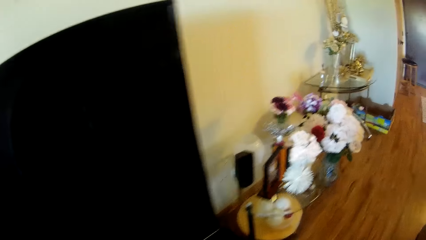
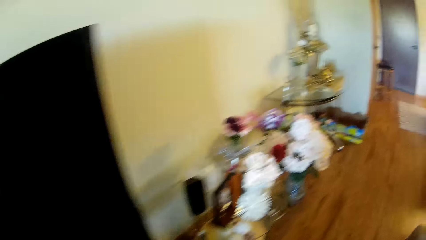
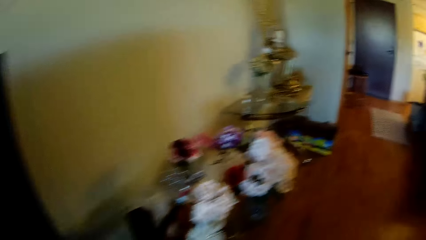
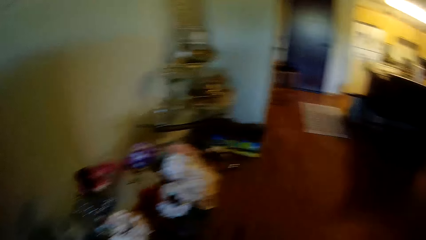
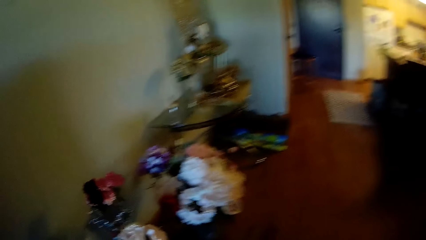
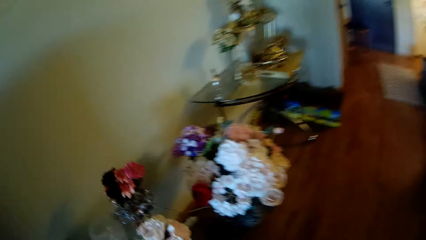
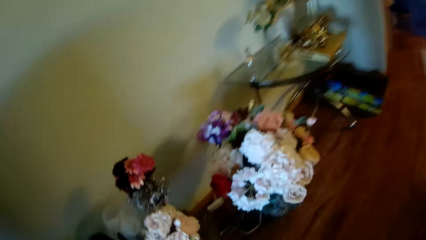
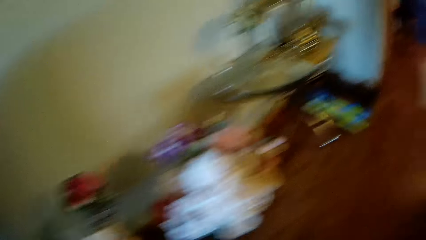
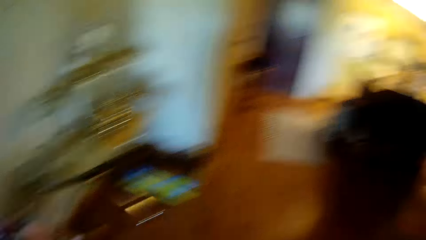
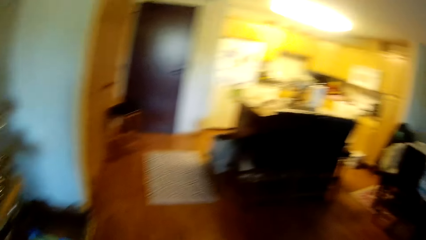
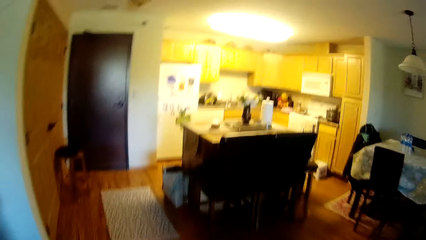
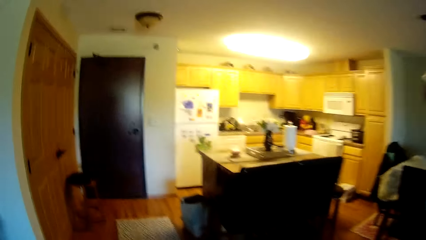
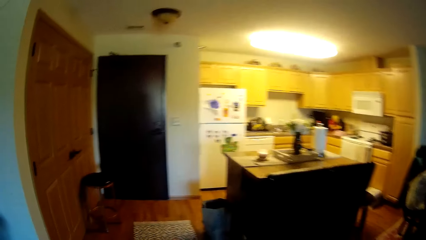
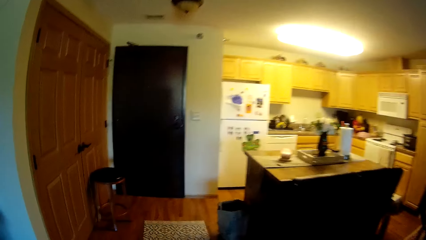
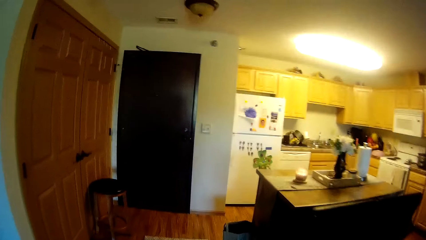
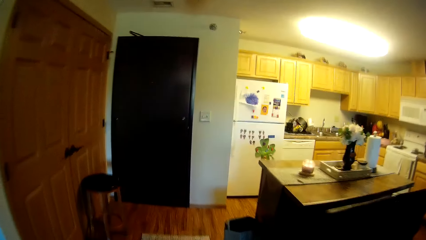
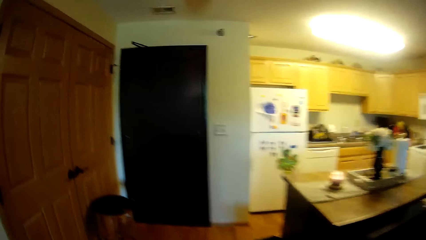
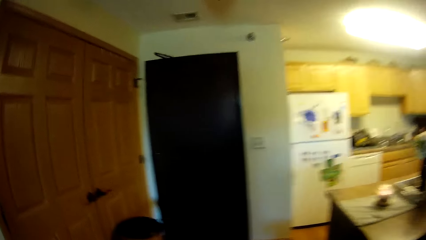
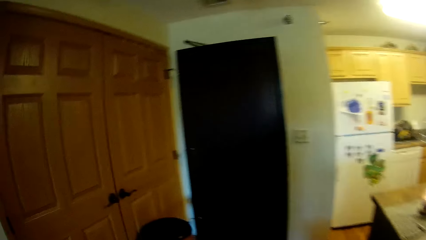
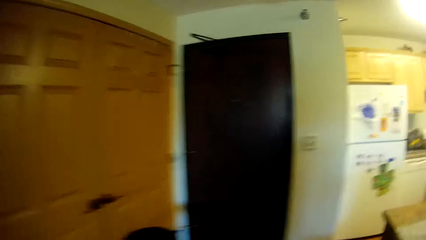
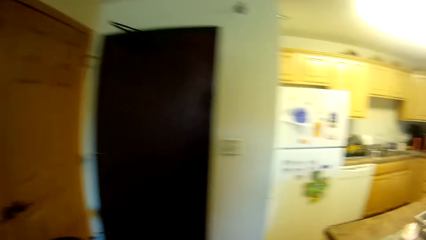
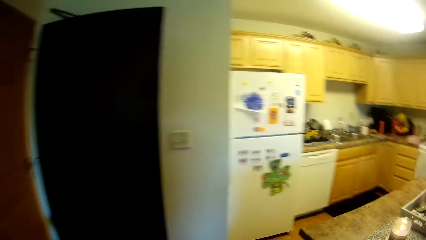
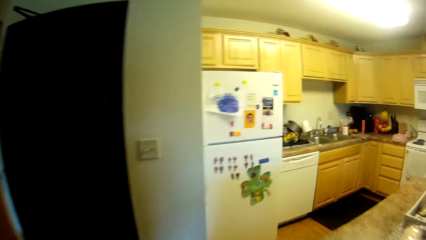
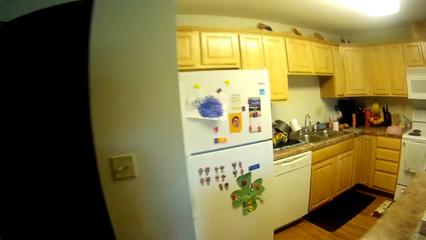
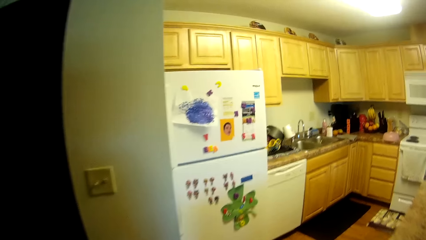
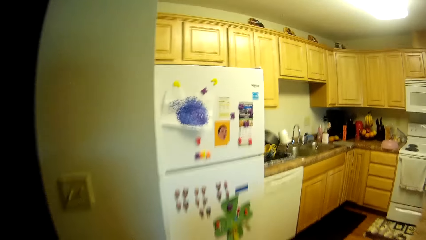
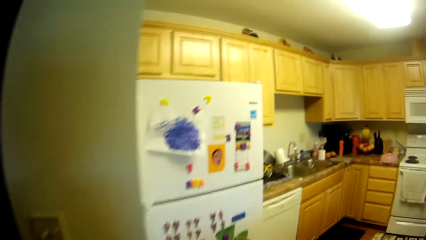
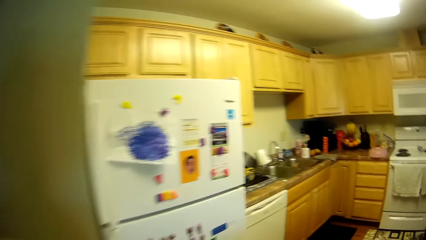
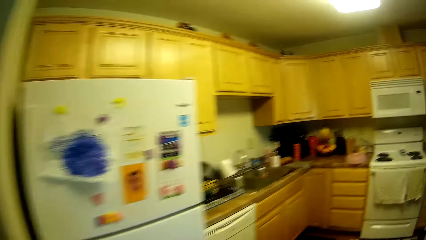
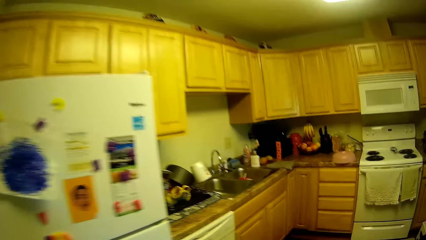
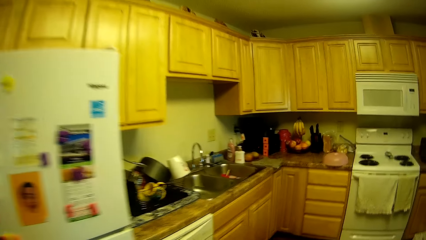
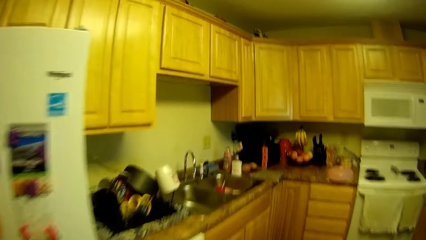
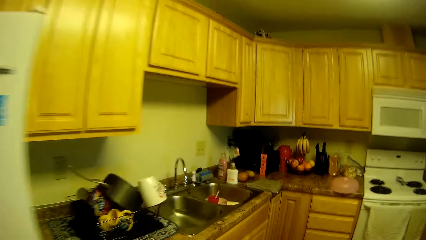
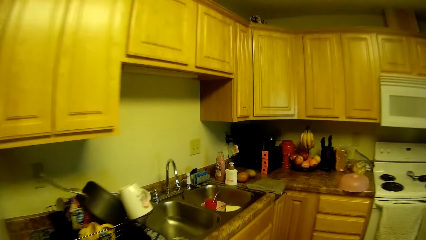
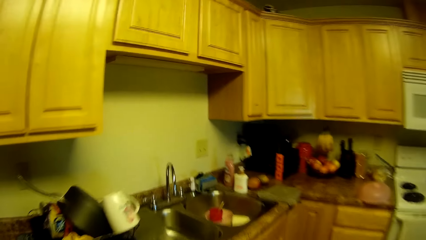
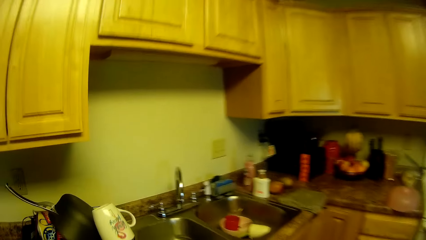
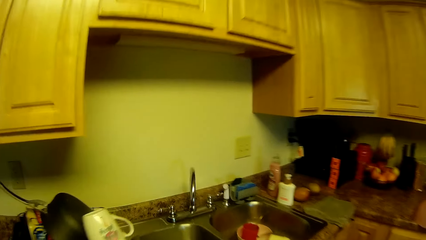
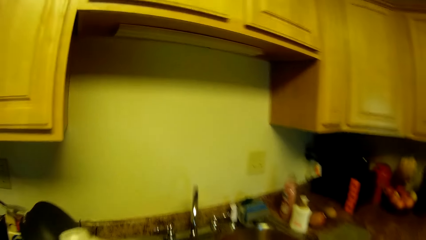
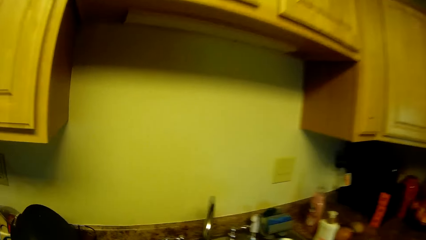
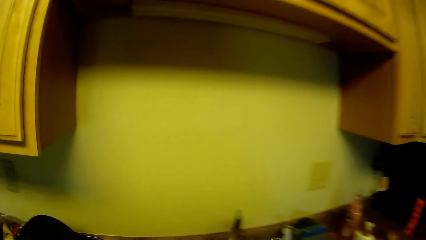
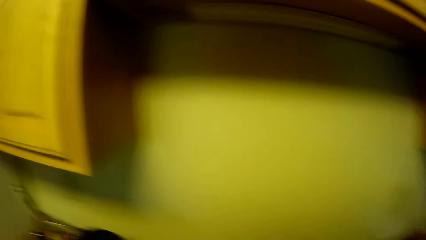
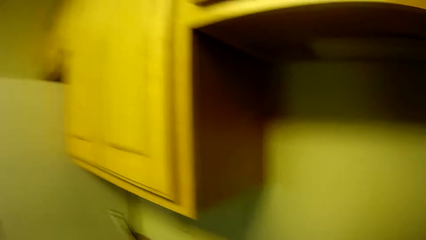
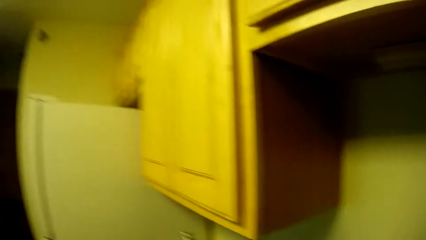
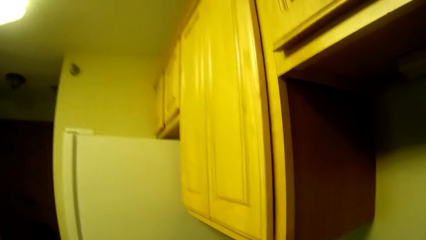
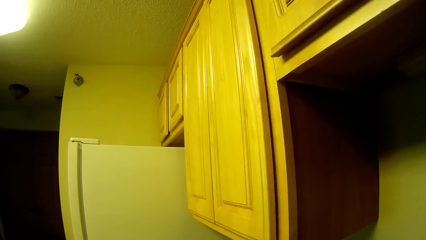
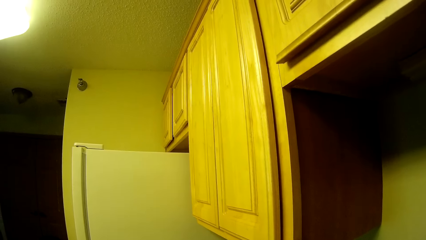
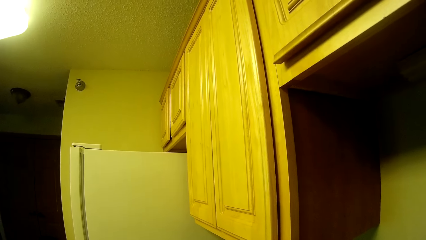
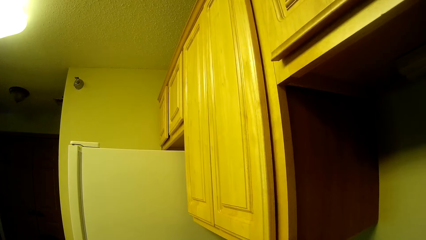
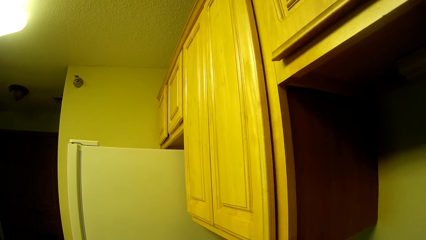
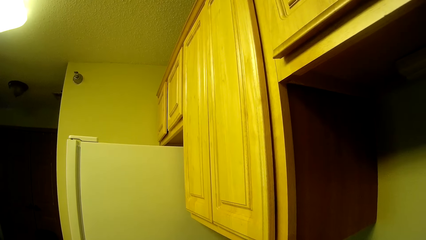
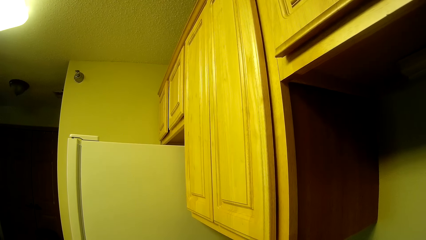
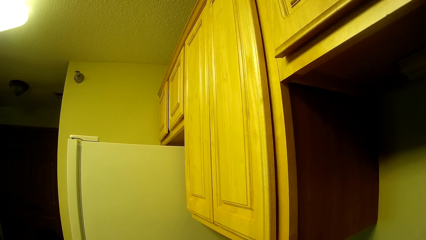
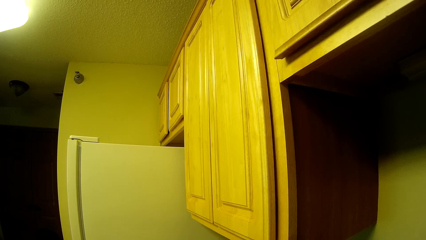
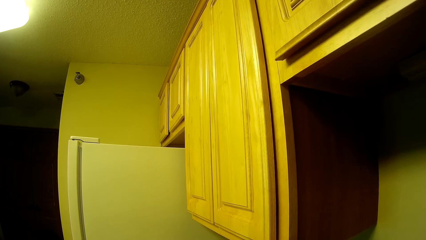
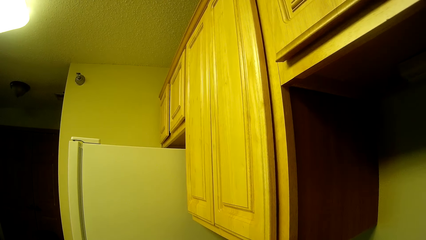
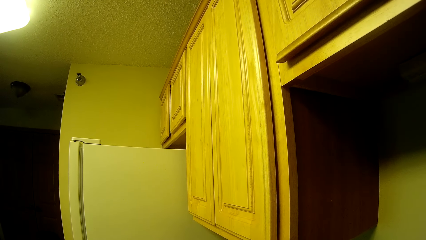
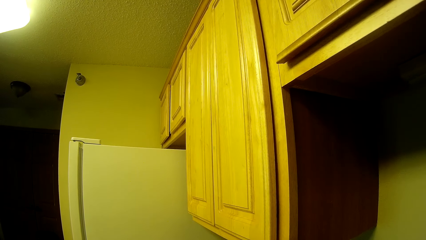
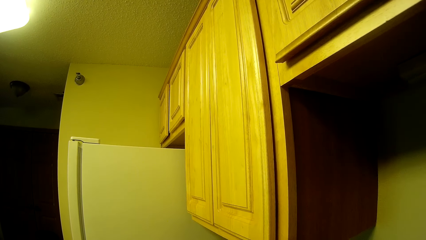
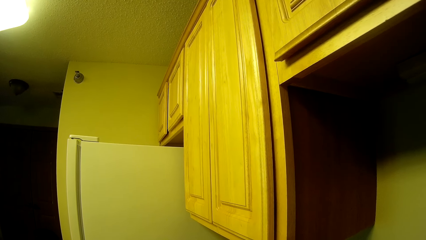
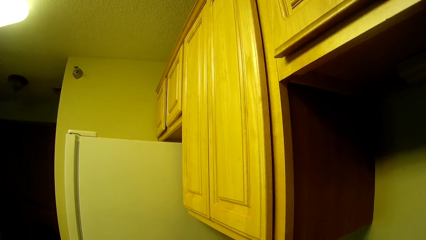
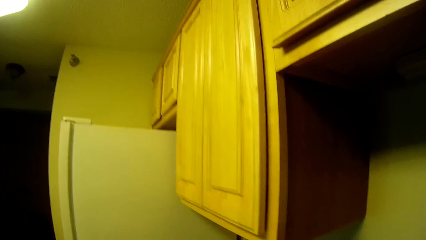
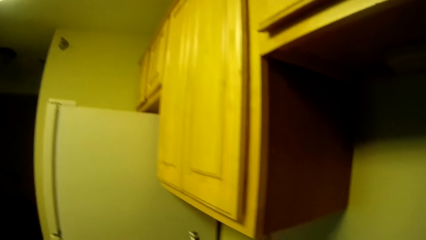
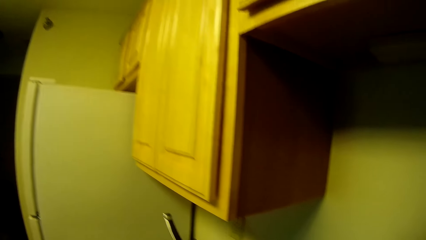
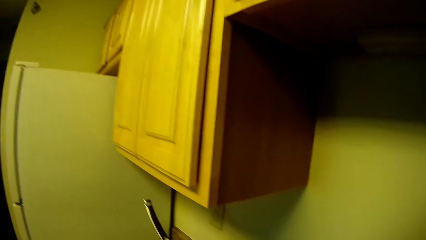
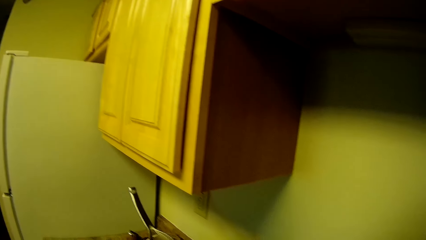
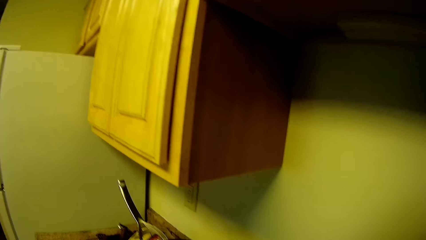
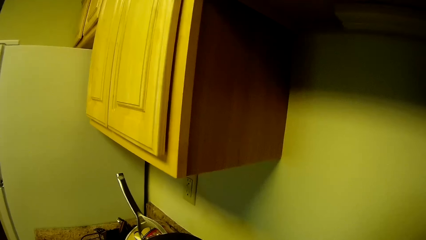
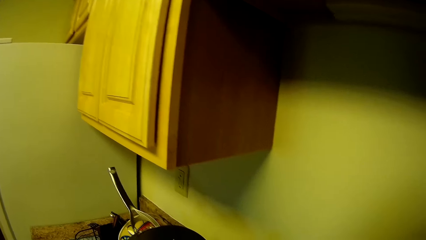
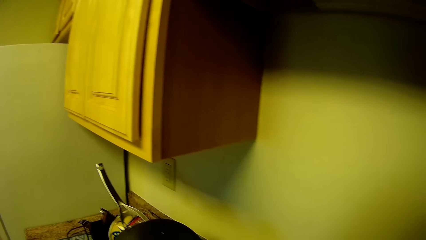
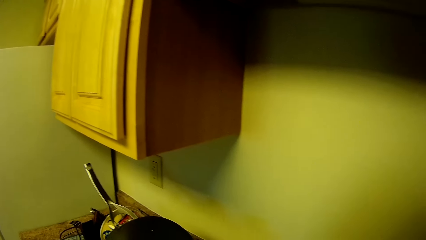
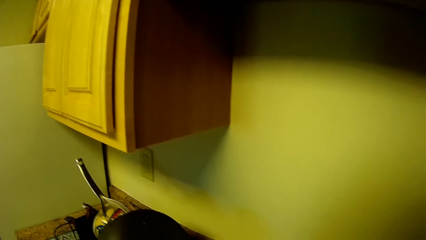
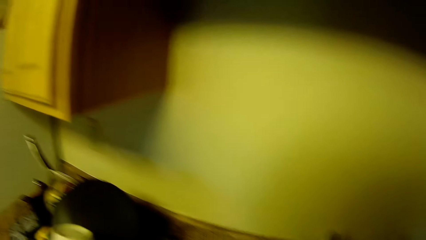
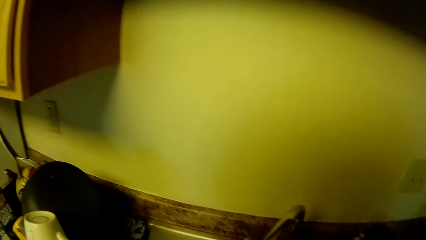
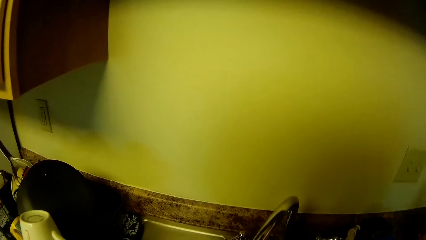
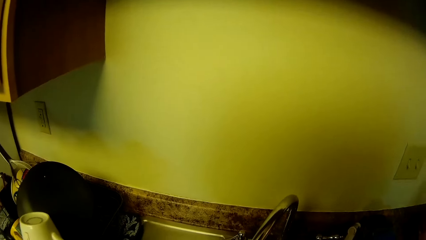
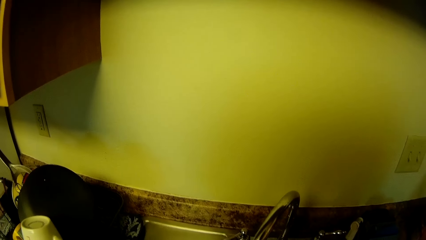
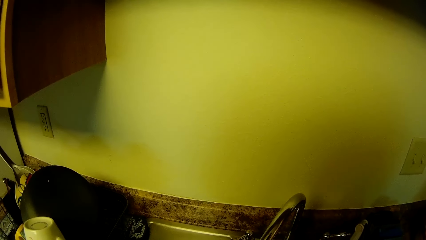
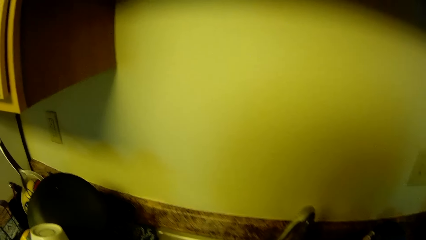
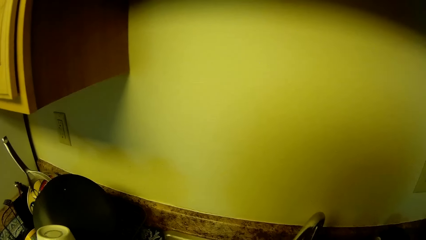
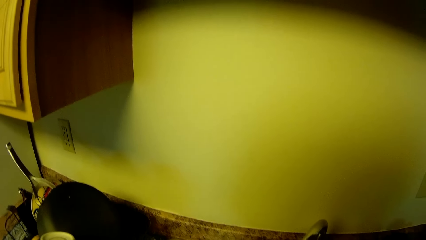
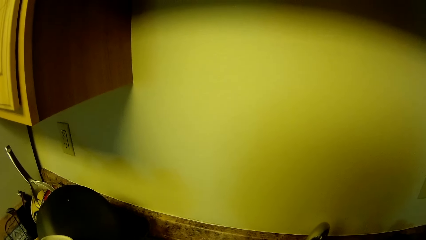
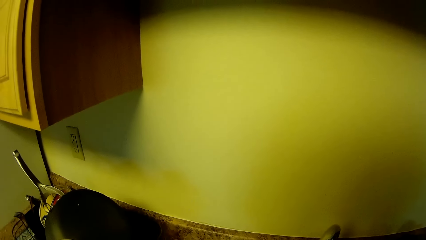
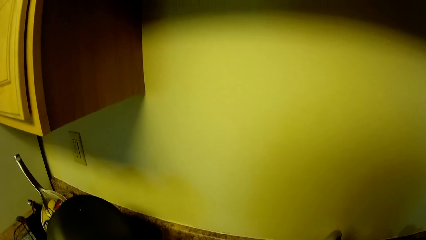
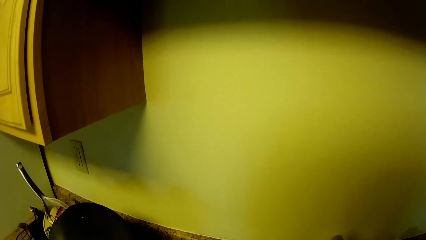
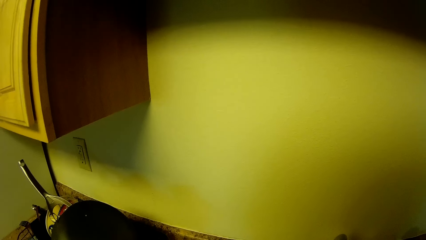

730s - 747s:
The camera wearer walks and looks around. She looks around again and stops. She turns on the tap with her right hand. She washes the kitchen towel.
